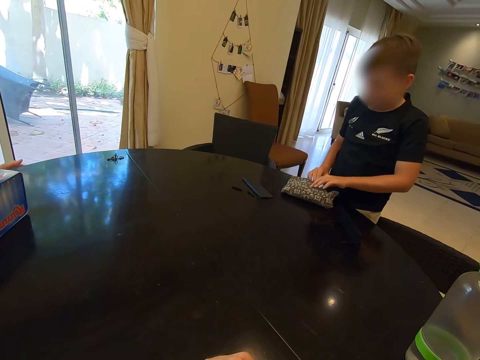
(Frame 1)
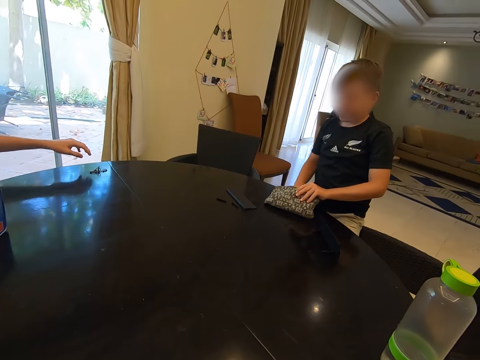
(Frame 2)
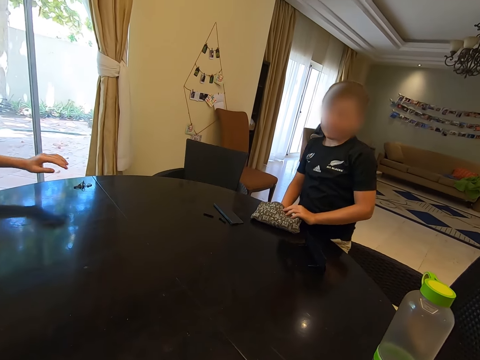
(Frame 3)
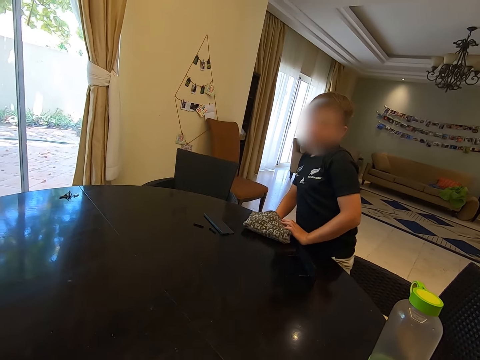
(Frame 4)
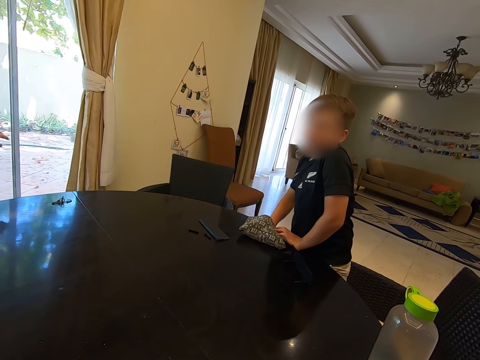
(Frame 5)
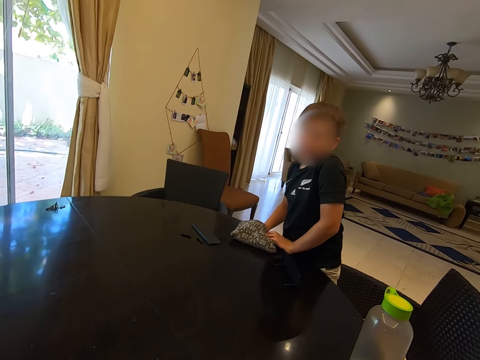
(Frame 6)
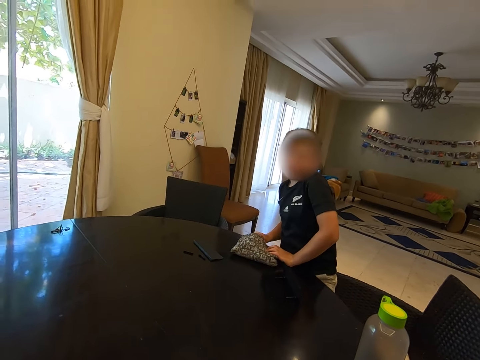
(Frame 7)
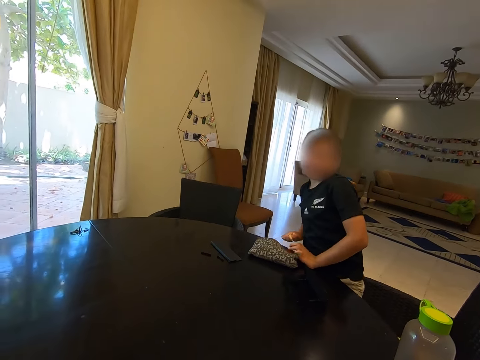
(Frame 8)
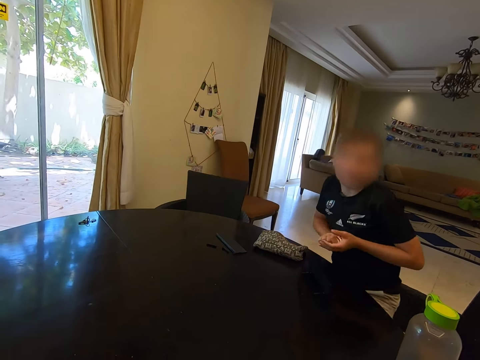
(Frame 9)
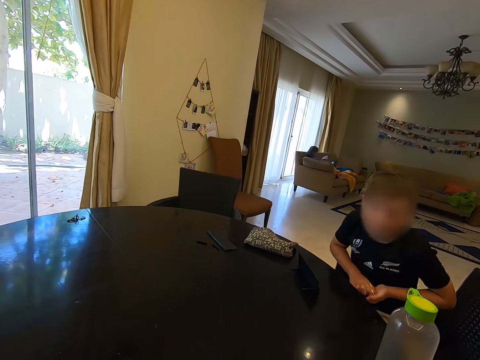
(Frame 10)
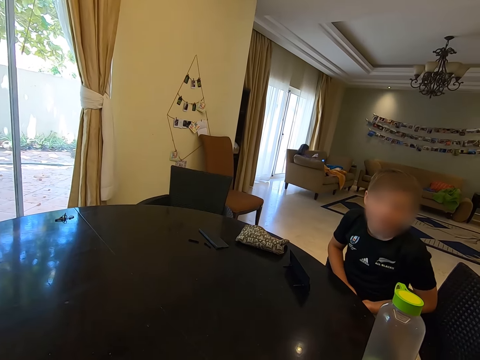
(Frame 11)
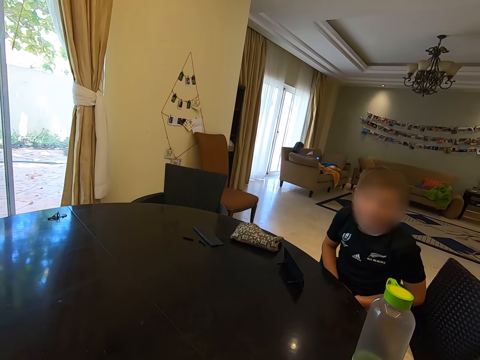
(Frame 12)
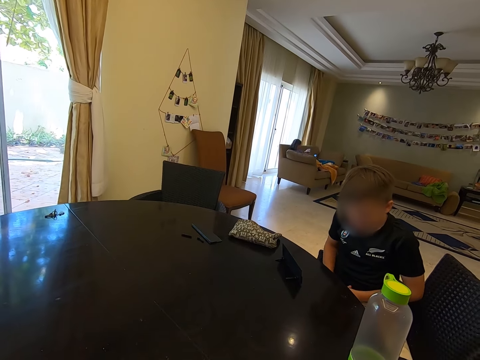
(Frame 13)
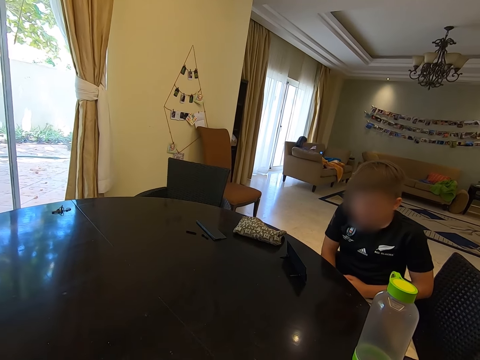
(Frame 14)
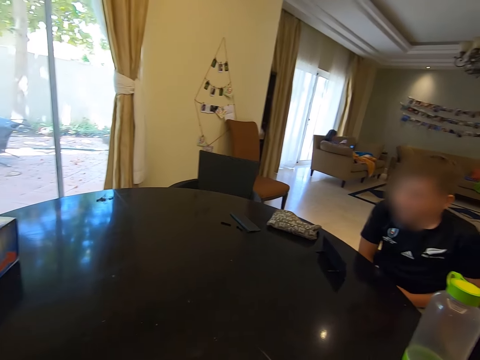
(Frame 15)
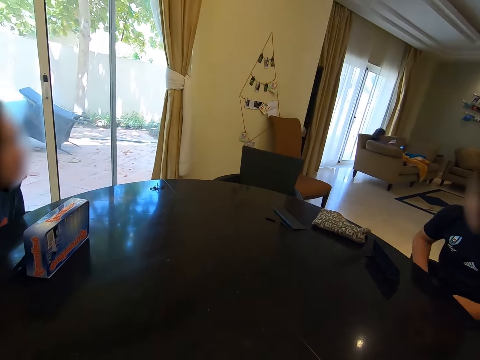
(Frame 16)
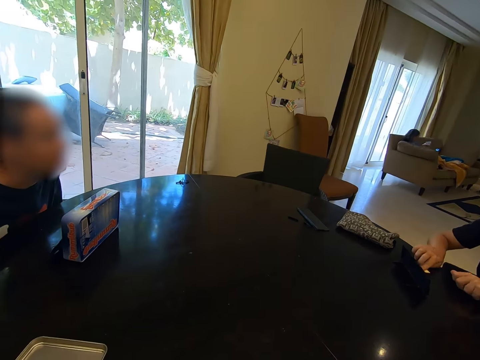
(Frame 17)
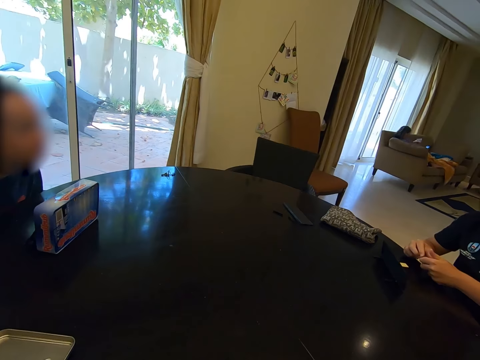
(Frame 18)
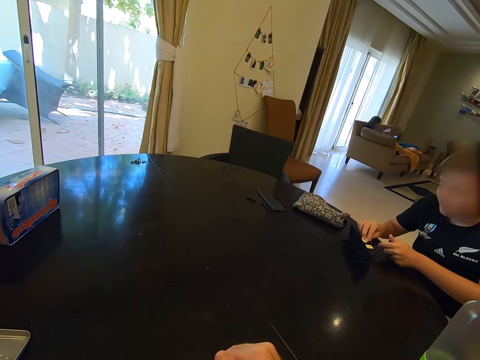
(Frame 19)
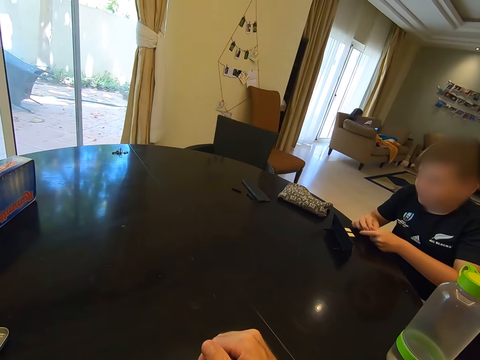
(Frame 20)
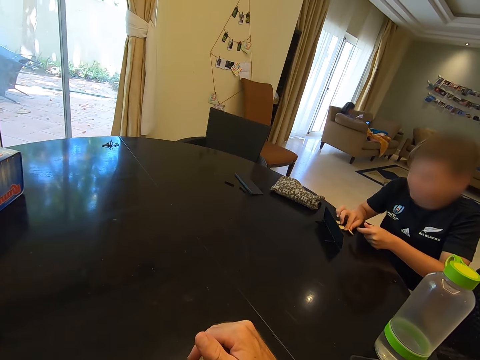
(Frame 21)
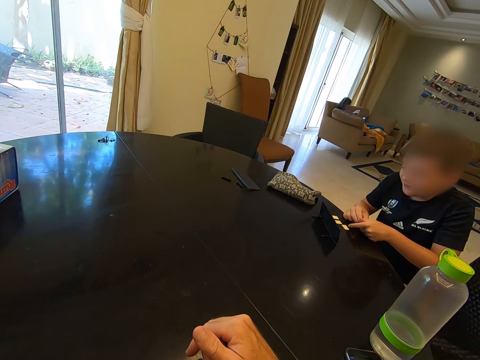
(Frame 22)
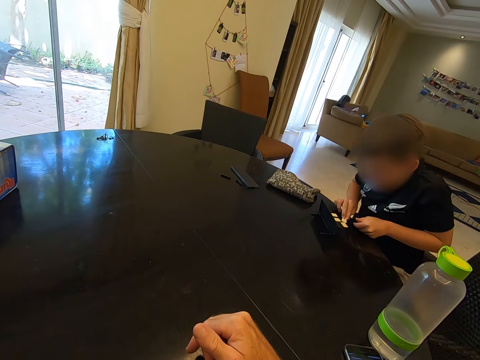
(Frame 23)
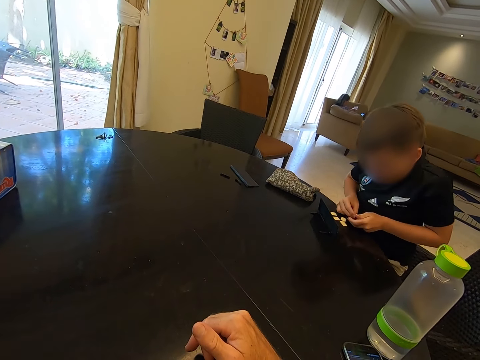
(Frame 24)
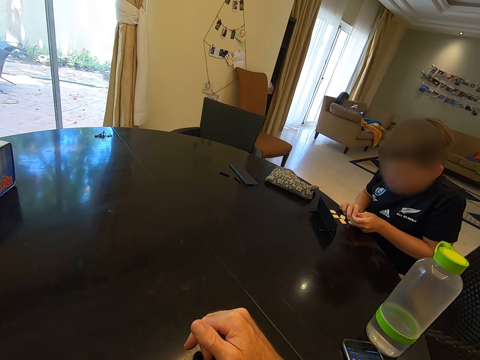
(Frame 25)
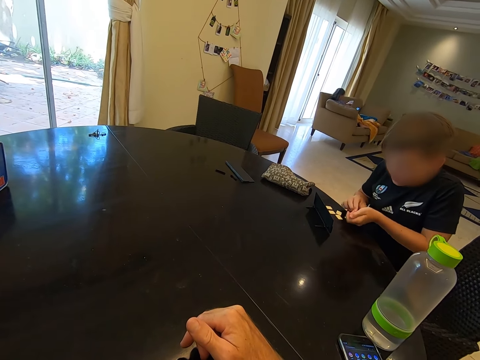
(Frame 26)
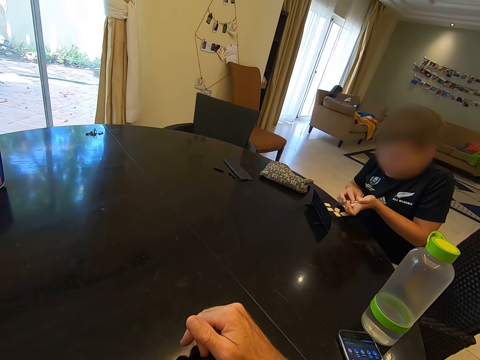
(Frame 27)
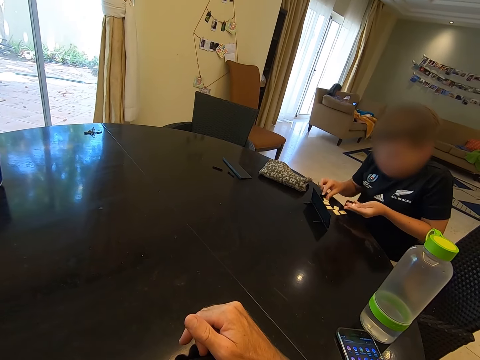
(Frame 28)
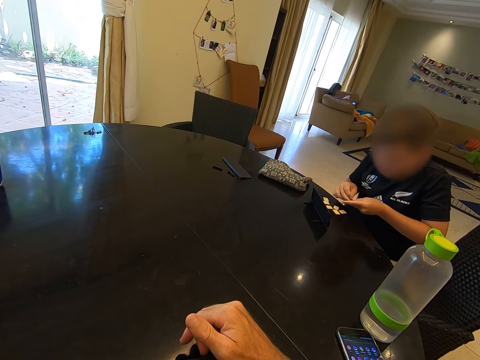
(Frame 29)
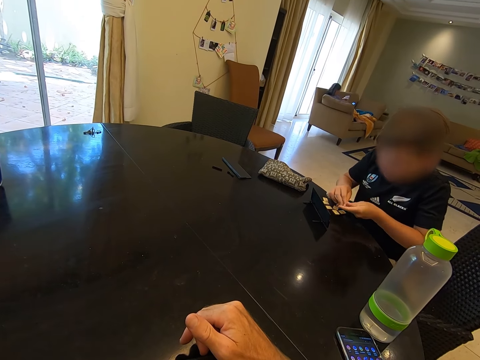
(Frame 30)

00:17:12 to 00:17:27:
The camera wearer sits down. They look at the kids around the table.

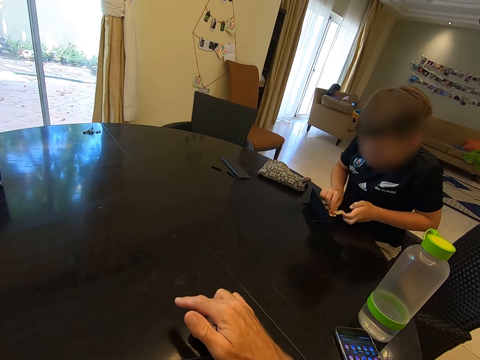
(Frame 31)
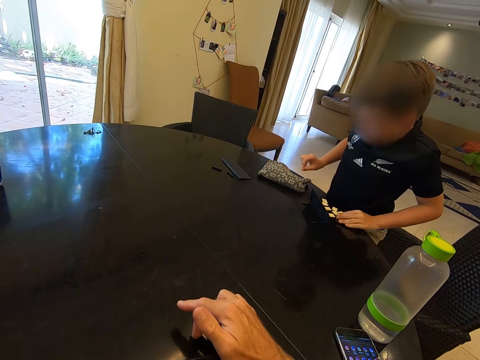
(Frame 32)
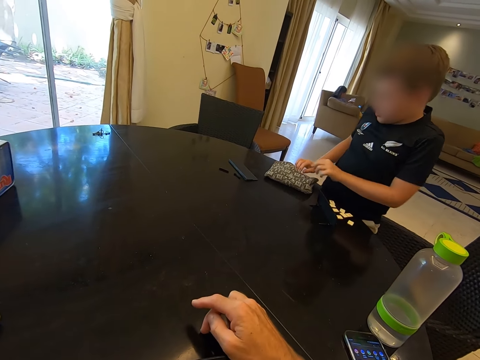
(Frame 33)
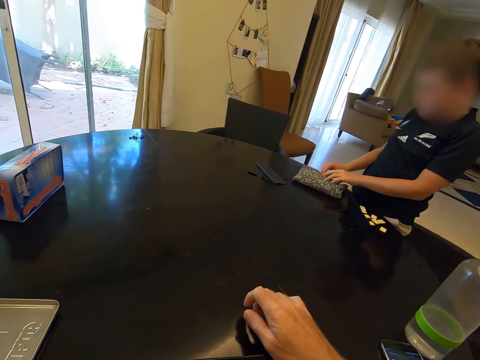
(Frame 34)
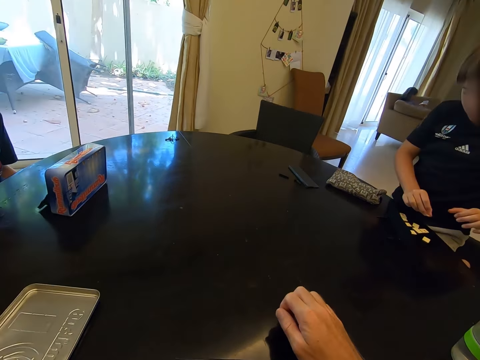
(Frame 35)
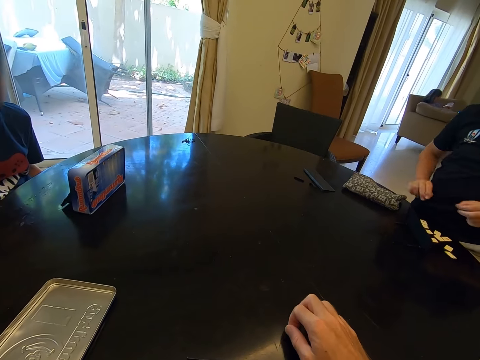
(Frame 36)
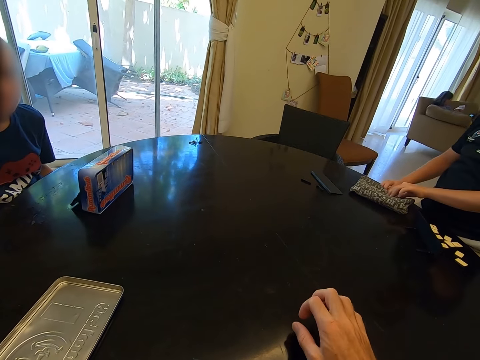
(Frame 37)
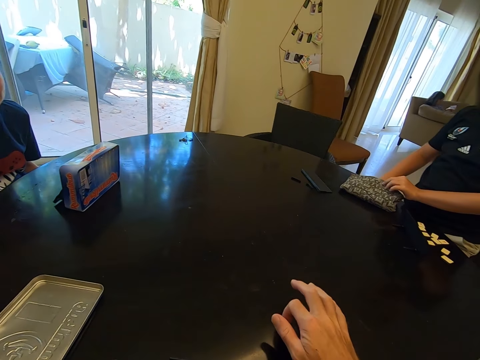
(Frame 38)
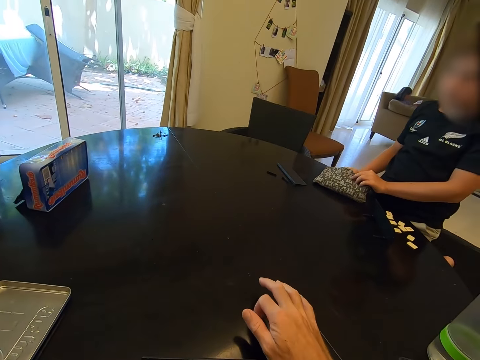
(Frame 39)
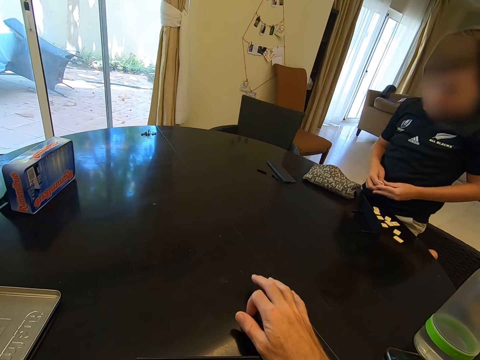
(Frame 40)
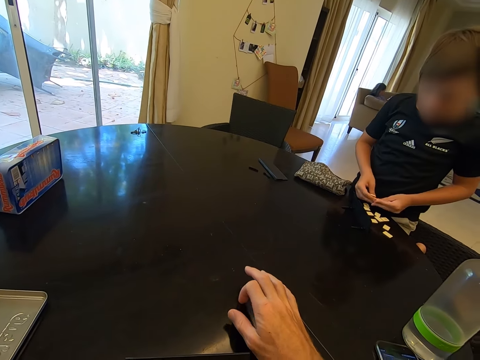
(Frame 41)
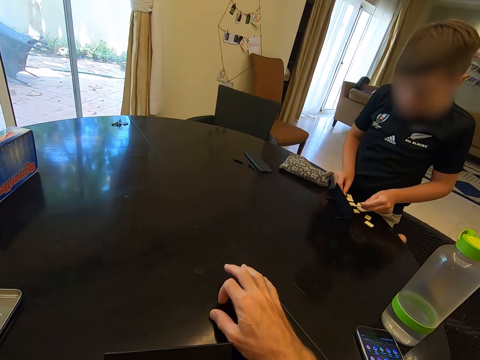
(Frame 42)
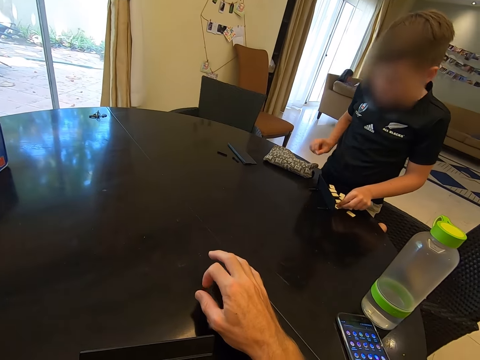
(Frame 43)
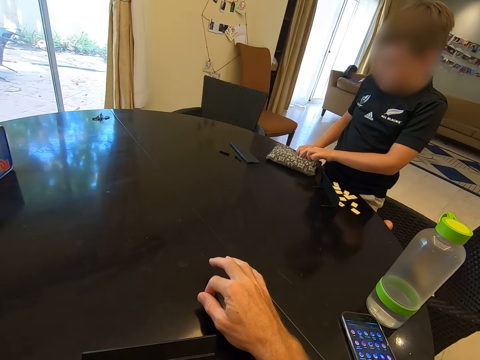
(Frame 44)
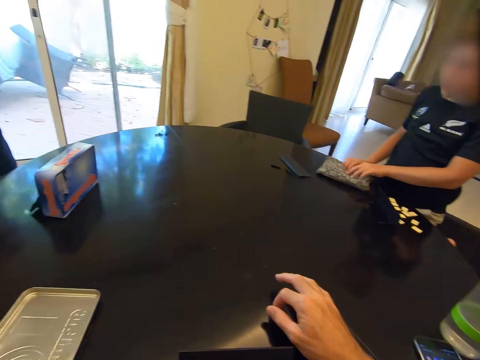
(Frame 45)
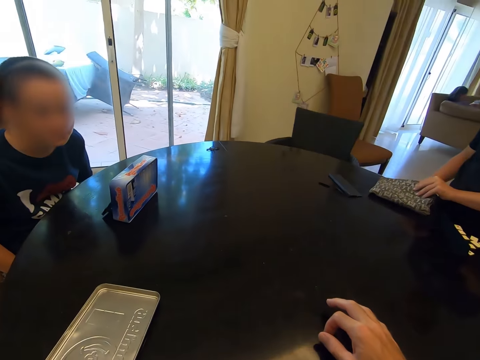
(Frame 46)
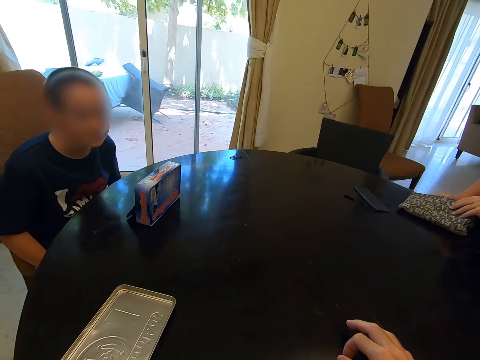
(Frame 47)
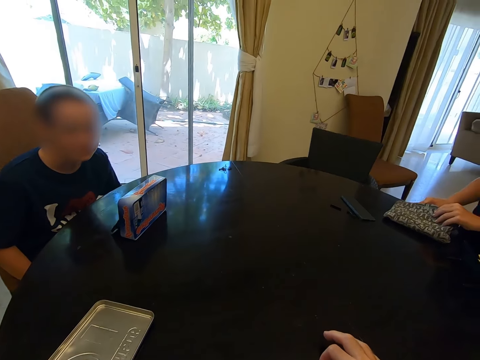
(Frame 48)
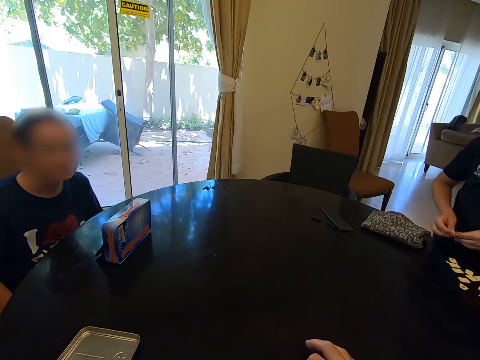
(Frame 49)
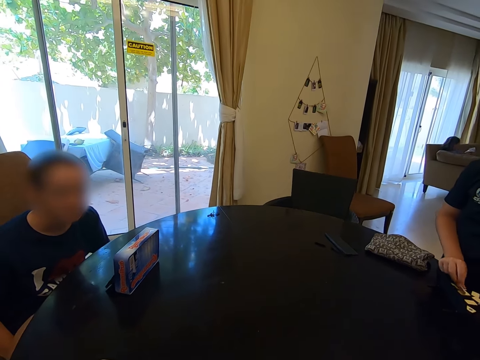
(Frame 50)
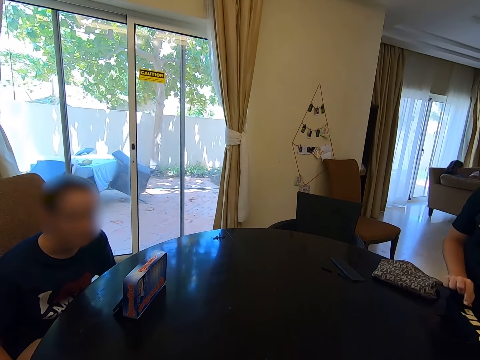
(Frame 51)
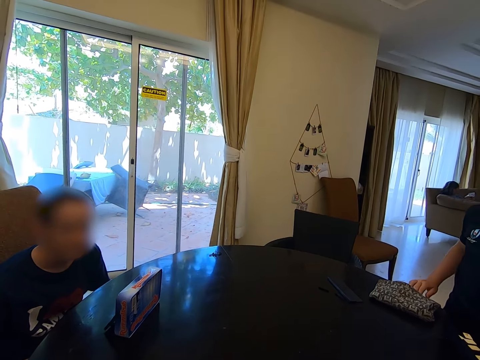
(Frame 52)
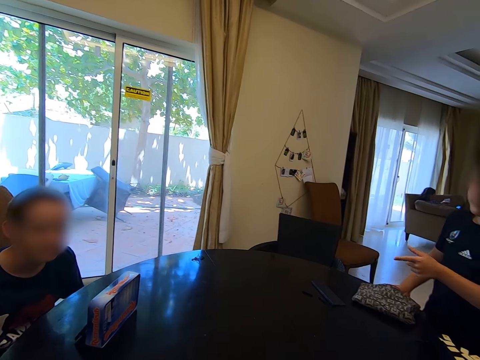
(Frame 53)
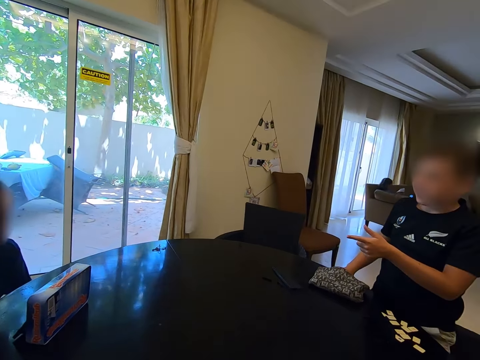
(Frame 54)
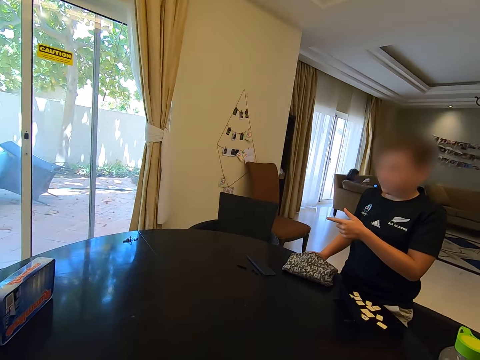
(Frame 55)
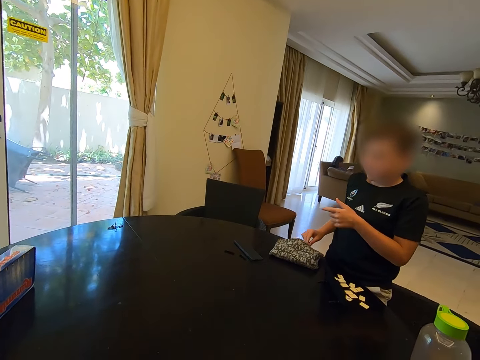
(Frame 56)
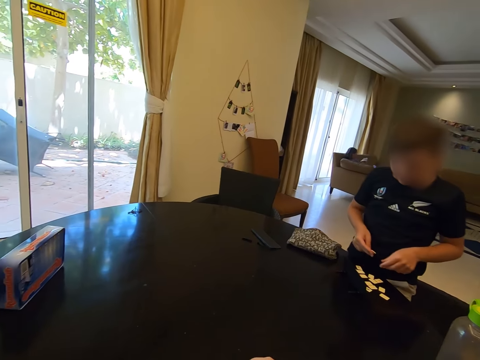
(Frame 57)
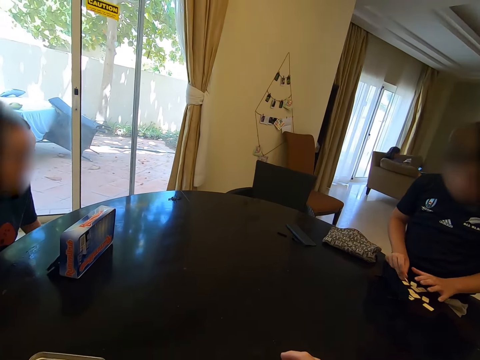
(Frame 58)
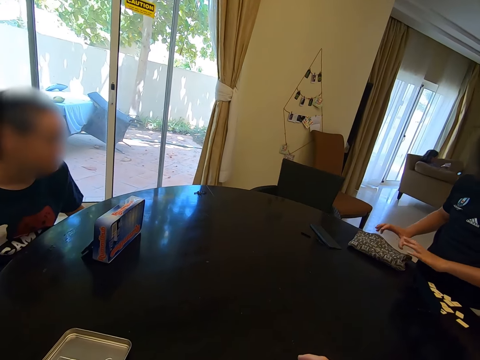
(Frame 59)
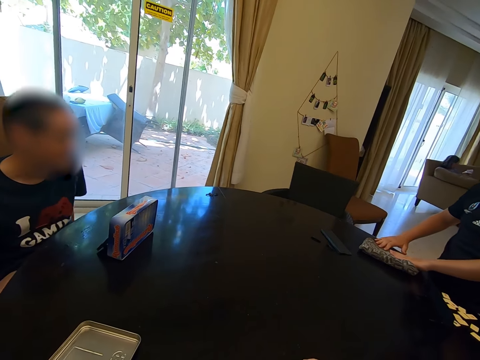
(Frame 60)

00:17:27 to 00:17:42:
The camera wearer taps his fingers on the table. He looks around. He talks to a child.
